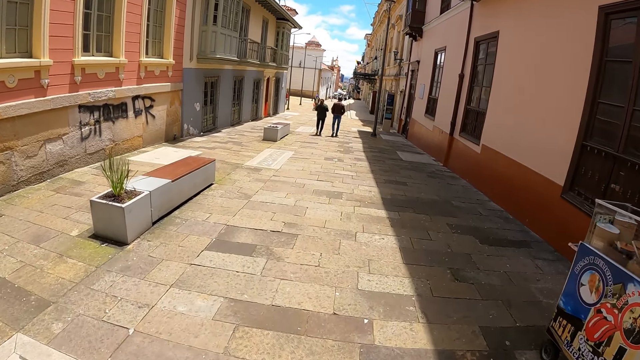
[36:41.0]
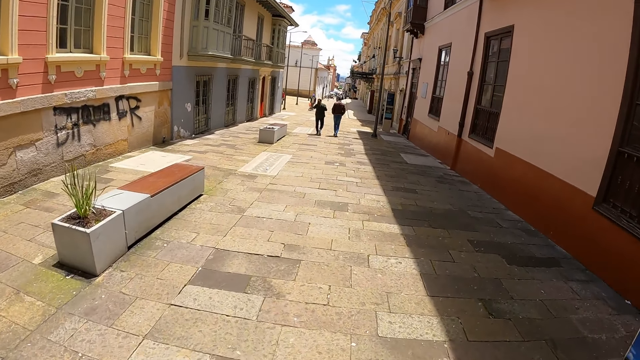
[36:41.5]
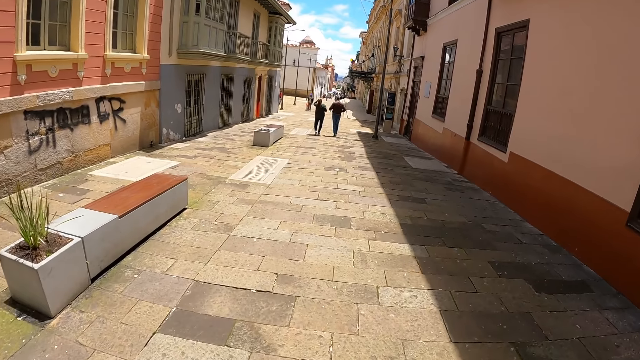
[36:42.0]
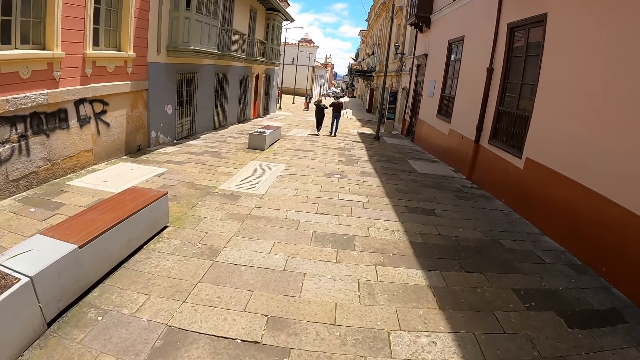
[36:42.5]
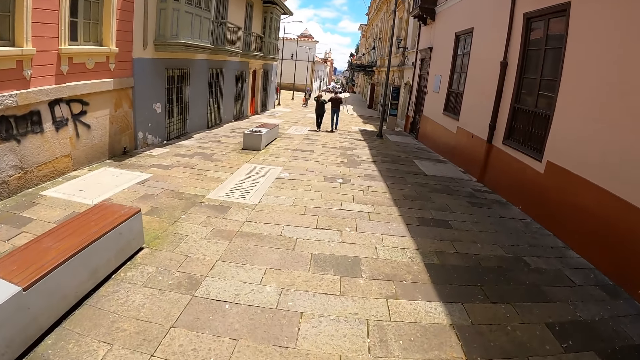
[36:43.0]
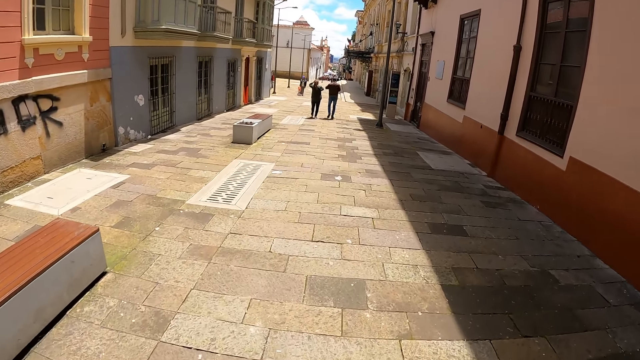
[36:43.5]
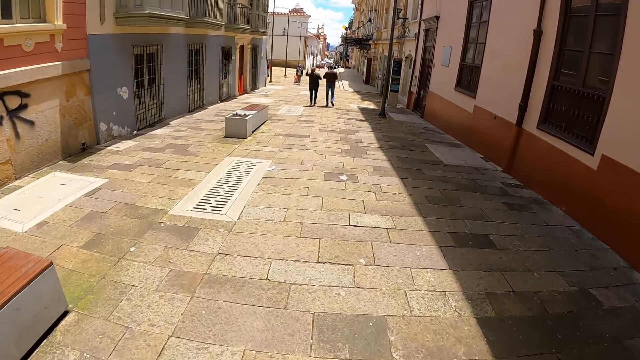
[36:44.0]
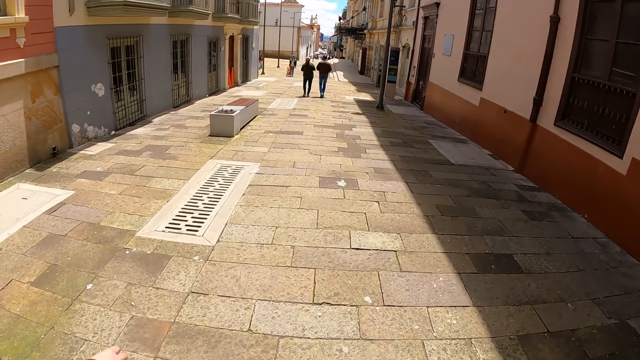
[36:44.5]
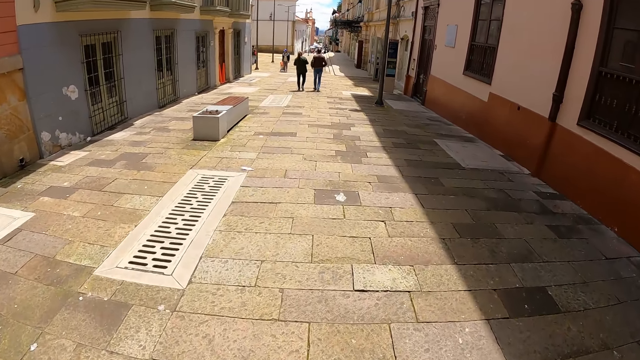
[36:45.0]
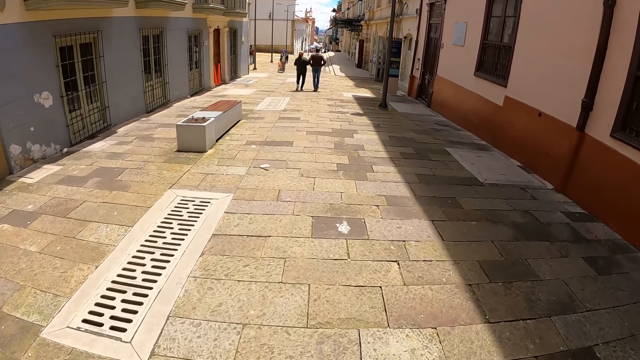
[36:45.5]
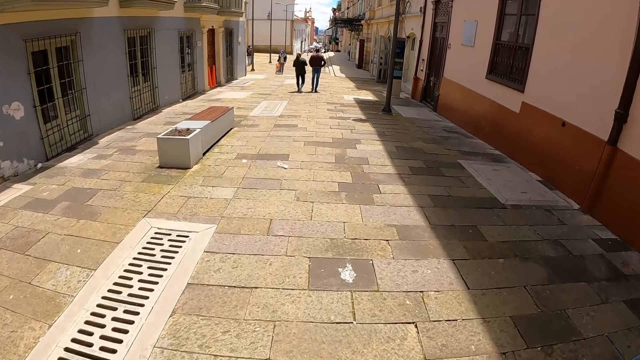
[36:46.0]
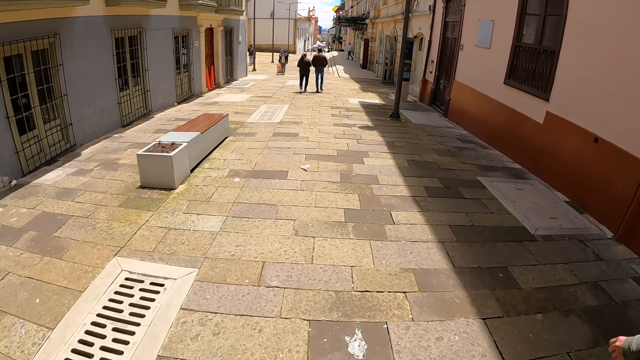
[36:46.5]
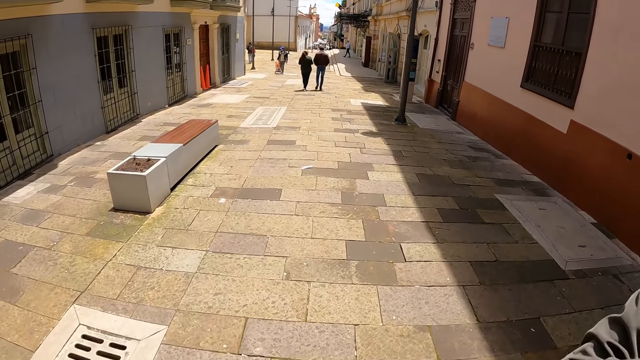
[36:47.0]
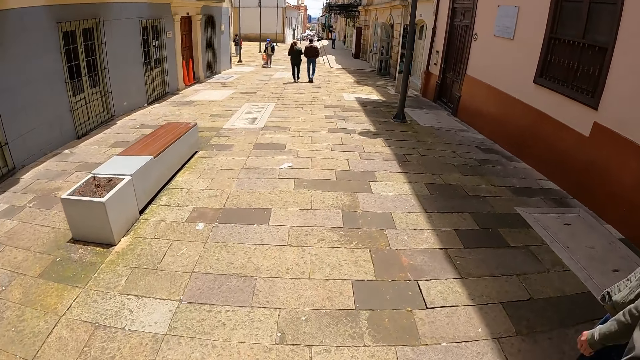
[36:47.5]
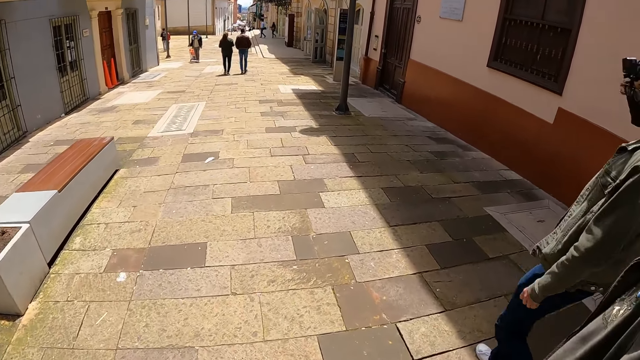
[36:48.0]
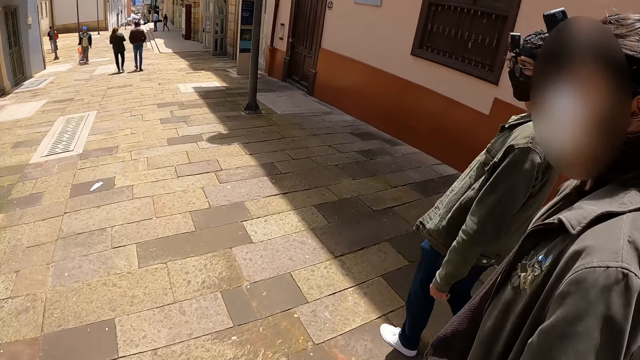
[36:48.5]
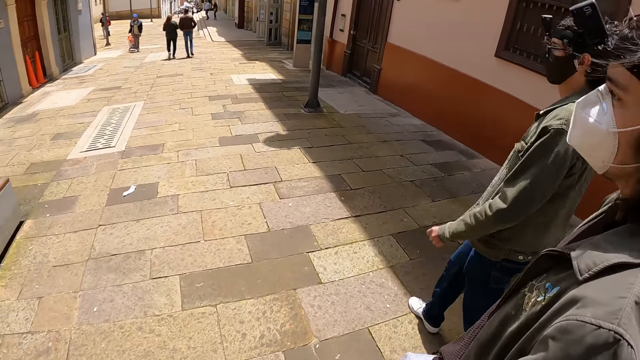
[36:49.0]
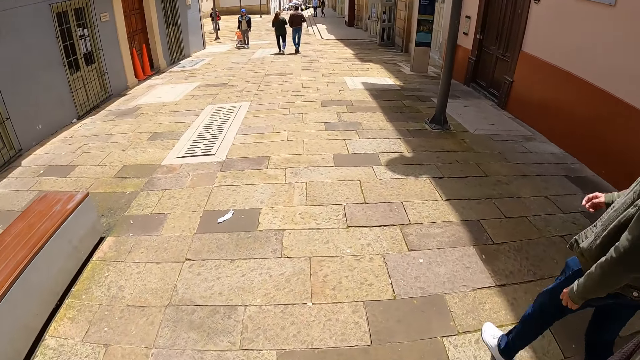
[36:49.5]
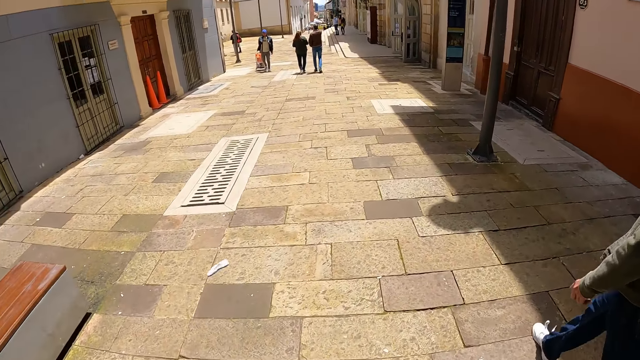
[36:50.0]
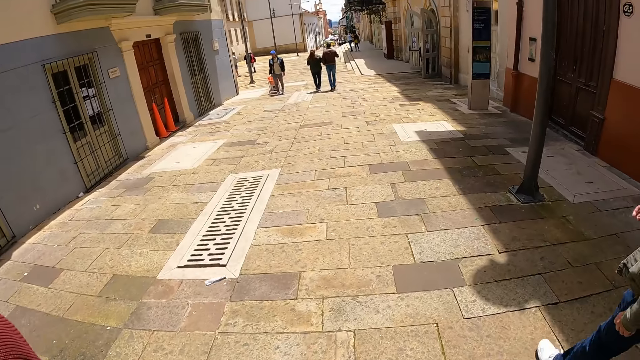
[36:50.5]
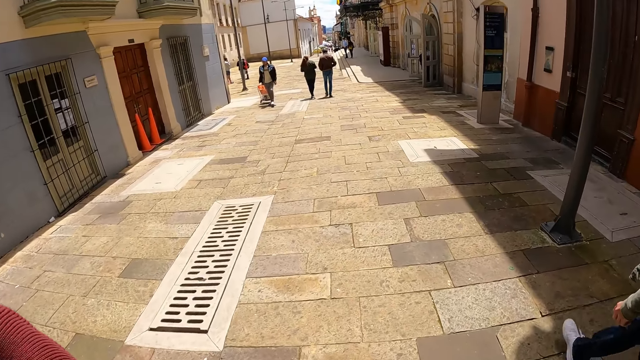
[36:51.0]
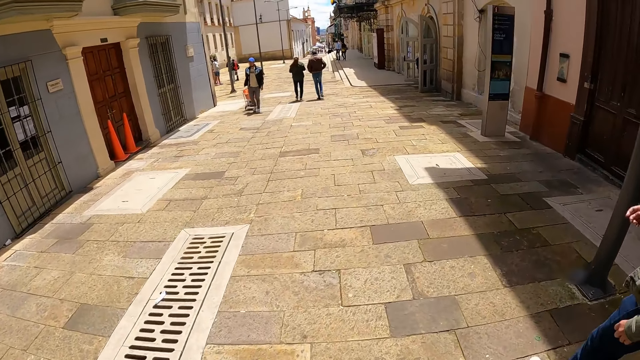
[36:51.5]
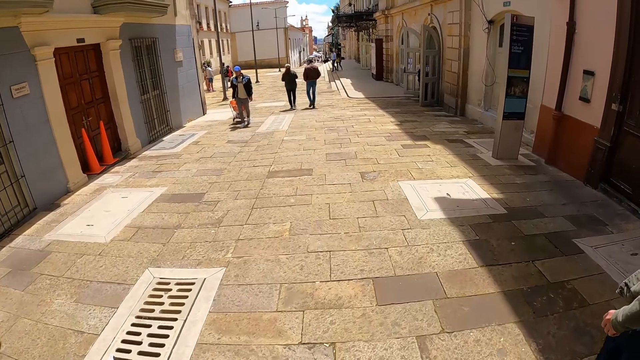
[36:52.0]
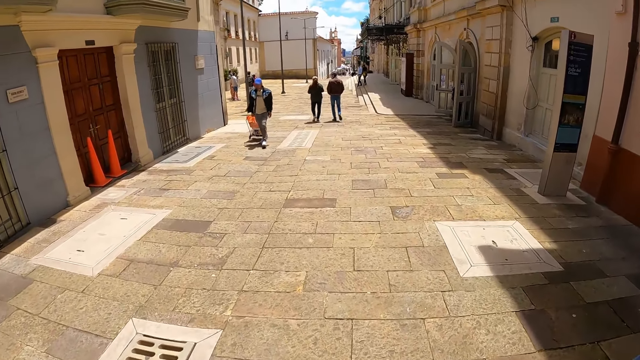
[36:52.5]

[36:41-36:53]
The camera wearer looks at a man. They look at another man.

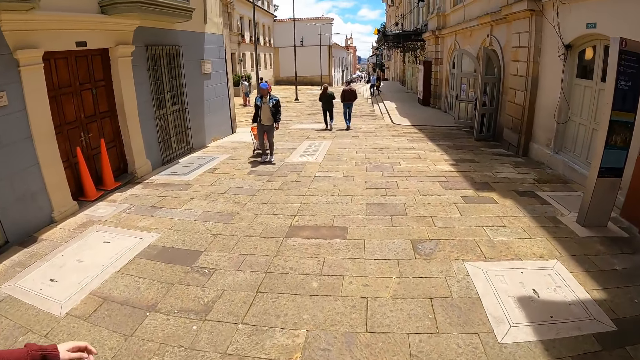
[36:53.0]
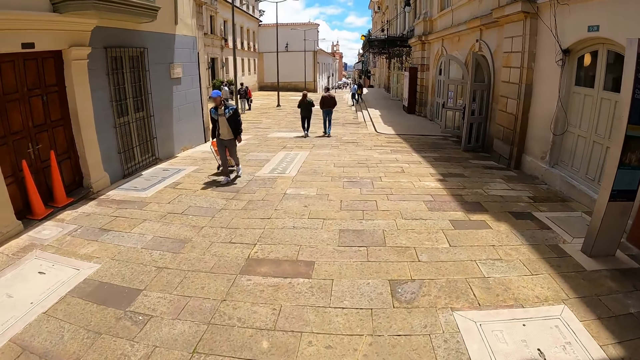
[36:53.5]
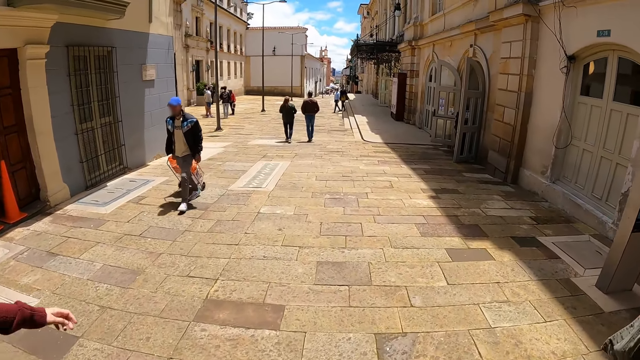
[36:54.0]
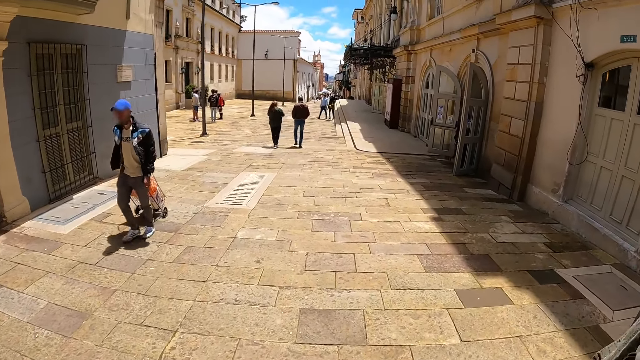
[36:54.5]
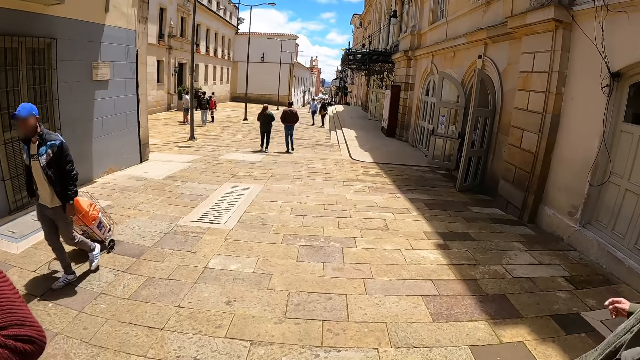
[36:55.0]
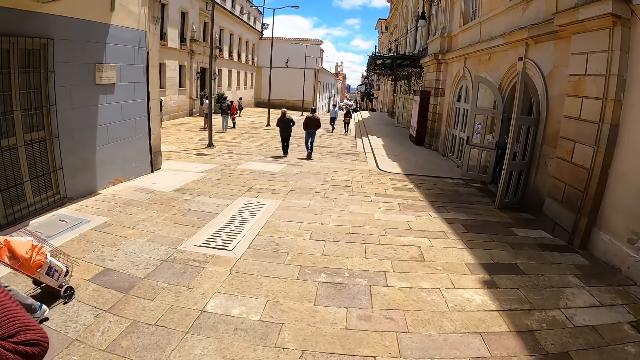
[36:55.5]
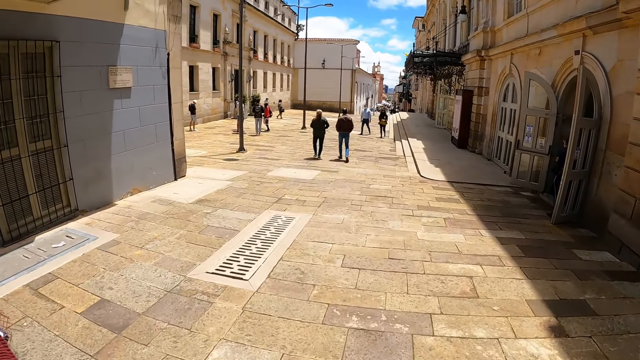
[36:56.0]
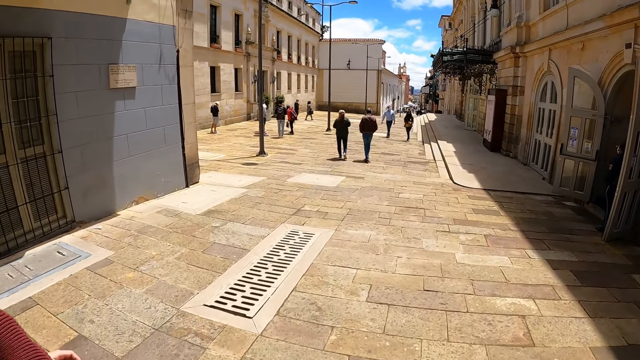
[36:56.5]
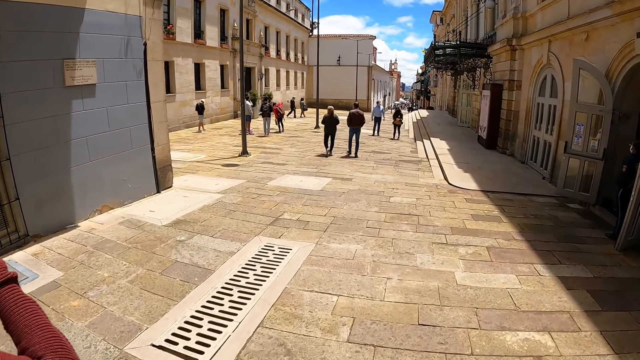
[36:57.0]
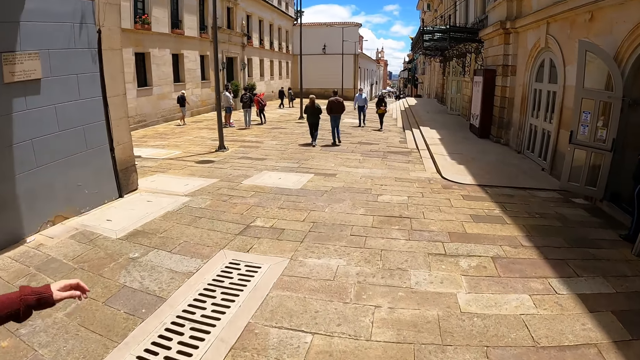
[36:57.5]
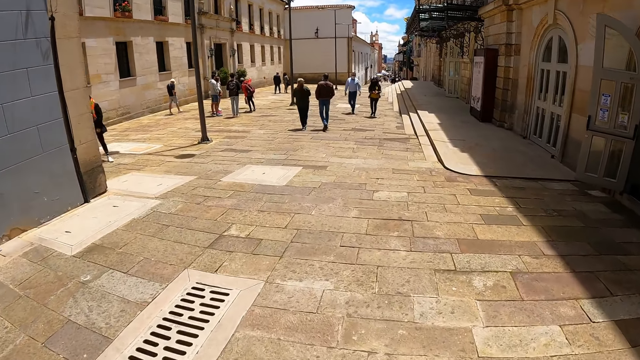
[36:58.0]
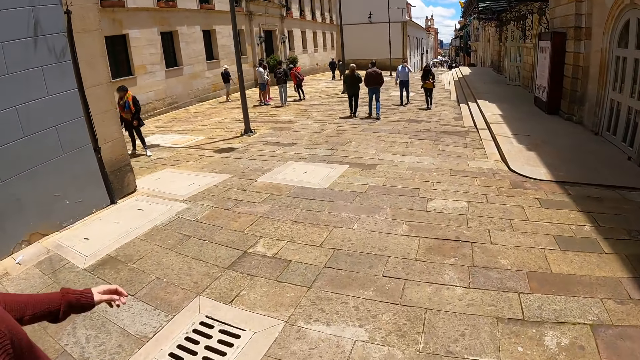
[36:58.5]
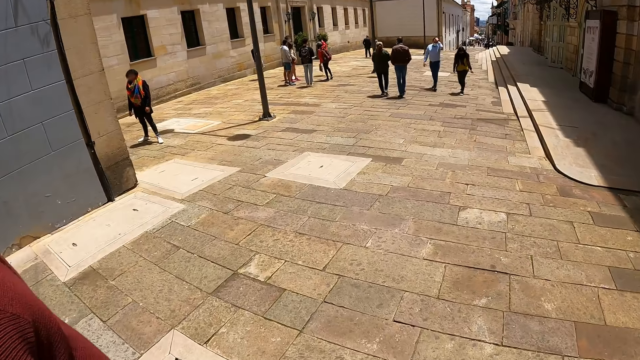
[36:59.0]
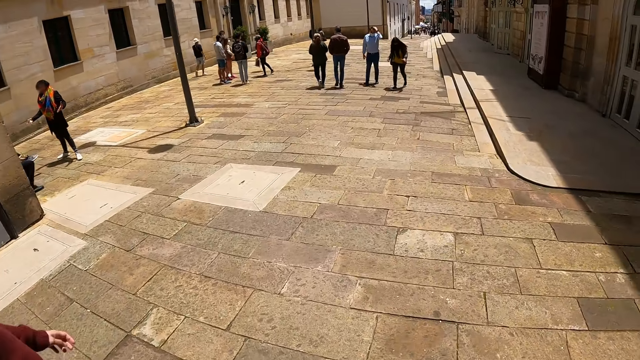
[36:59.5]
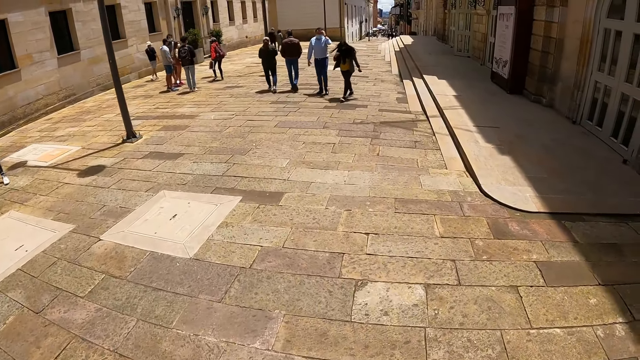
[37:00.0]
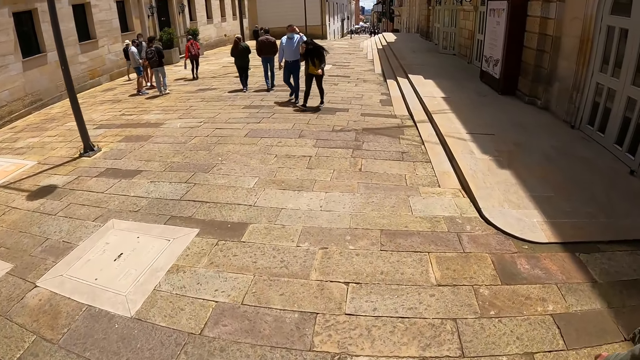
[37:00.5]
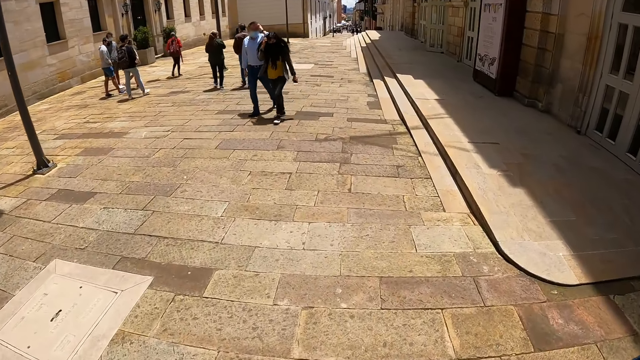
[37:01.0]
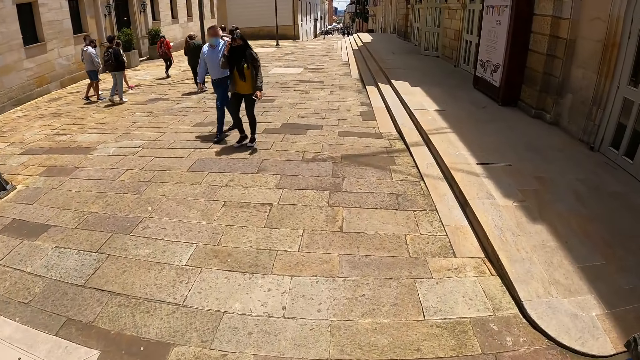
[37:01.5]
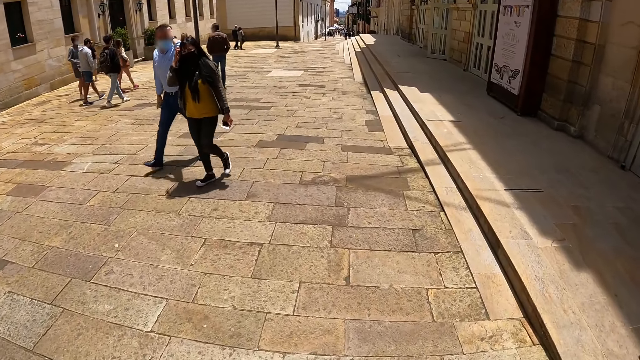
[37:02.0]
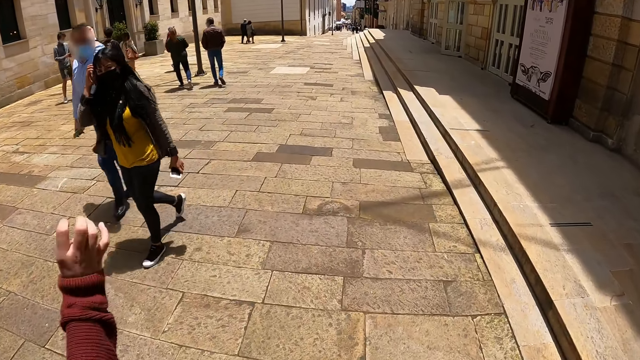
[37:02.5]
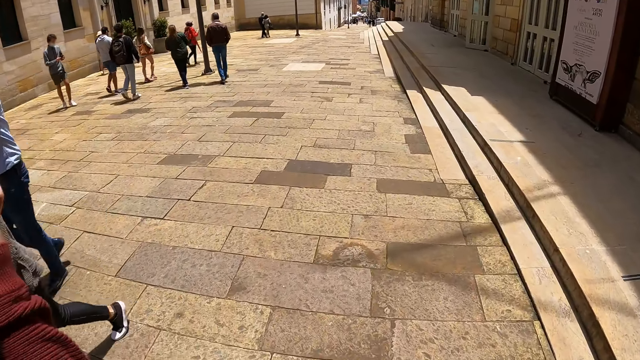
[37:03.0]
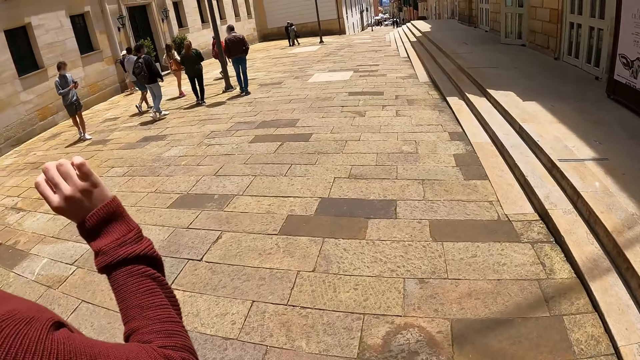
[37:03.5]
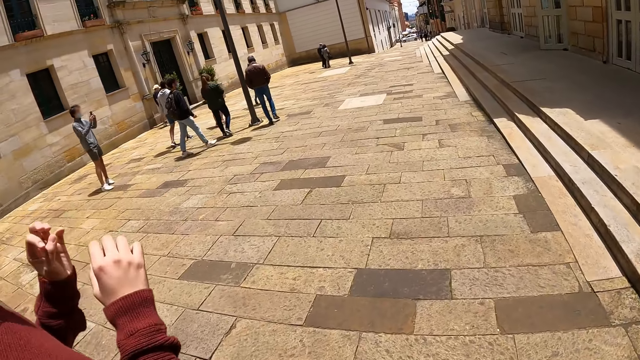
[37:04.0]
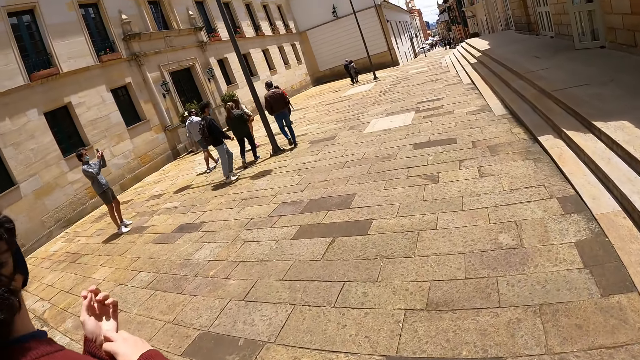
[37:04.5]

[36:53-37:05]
A man shakes the hand. The man folds the sleeve with the right hand.
